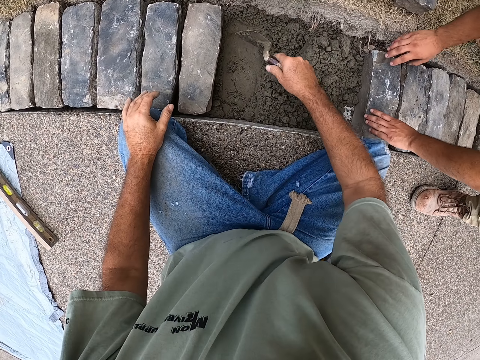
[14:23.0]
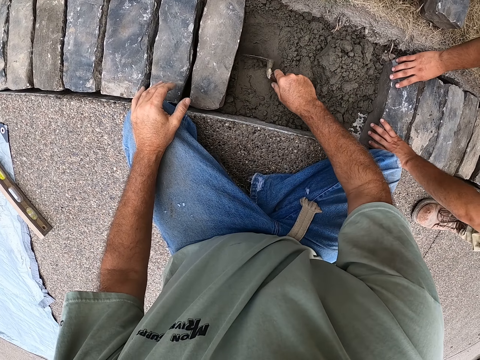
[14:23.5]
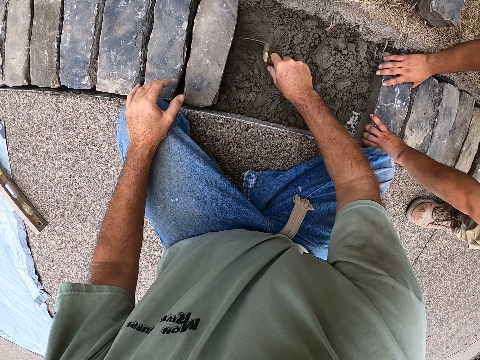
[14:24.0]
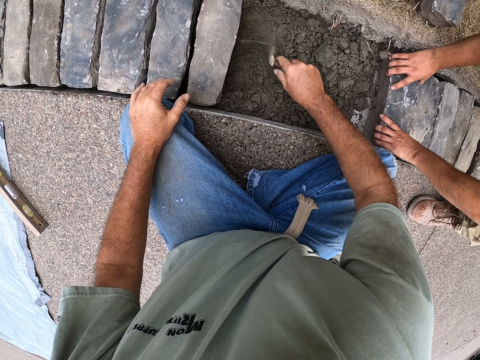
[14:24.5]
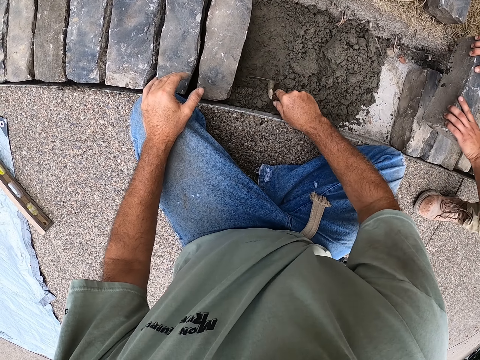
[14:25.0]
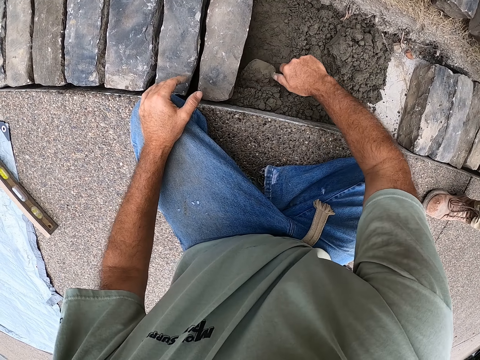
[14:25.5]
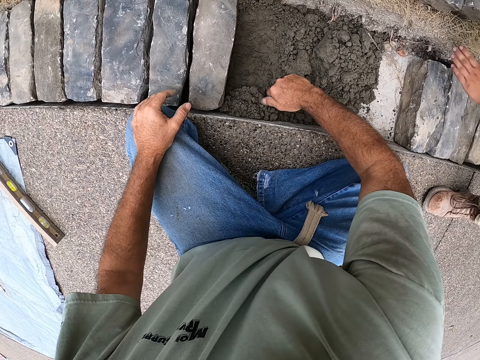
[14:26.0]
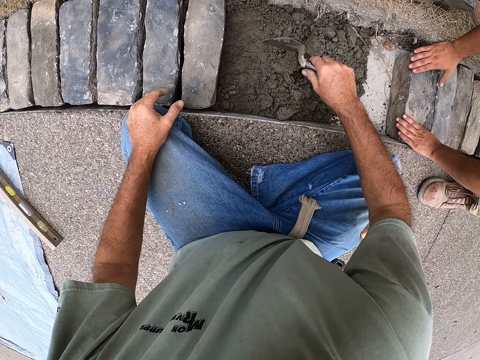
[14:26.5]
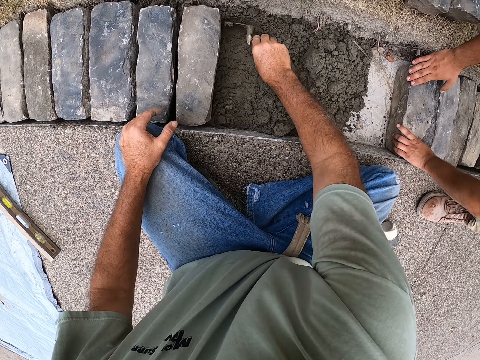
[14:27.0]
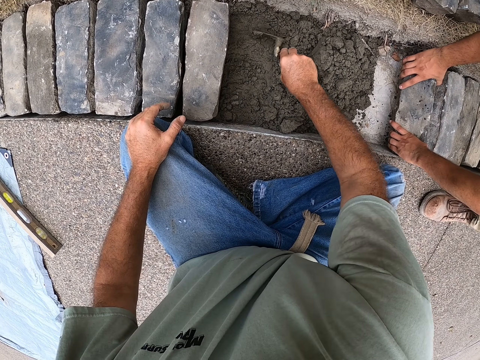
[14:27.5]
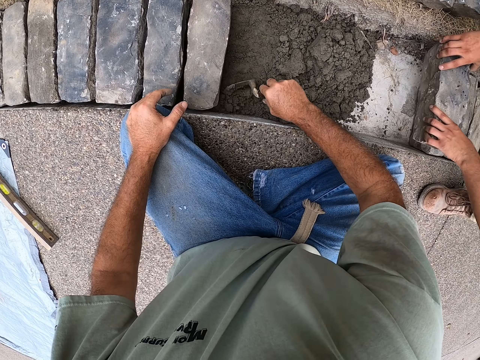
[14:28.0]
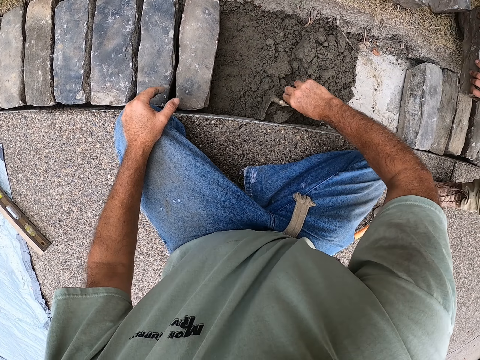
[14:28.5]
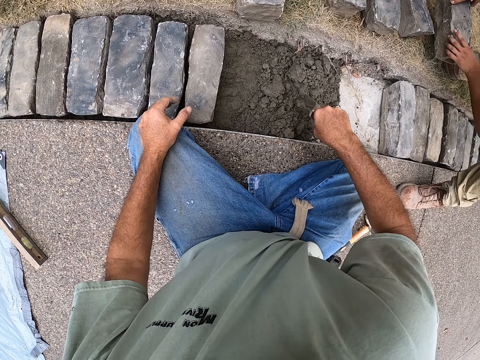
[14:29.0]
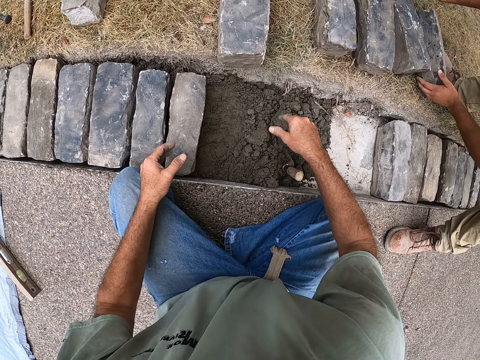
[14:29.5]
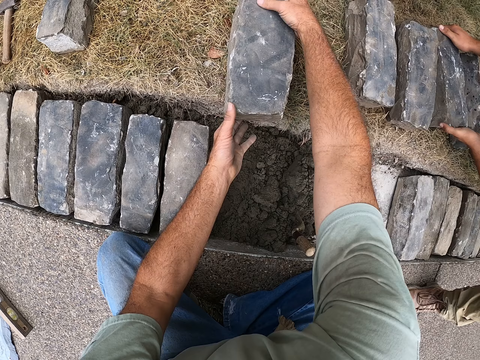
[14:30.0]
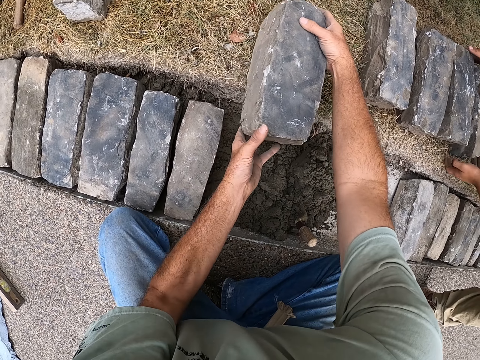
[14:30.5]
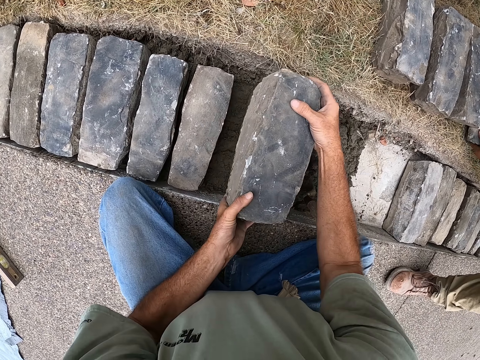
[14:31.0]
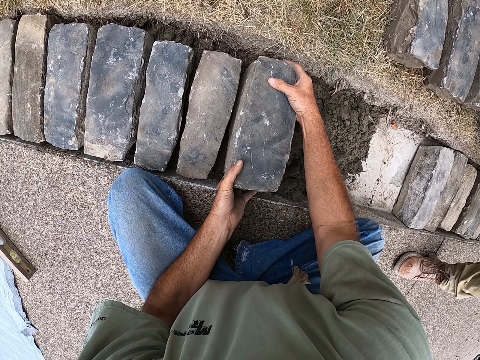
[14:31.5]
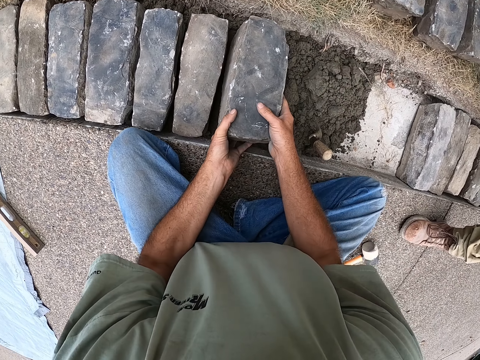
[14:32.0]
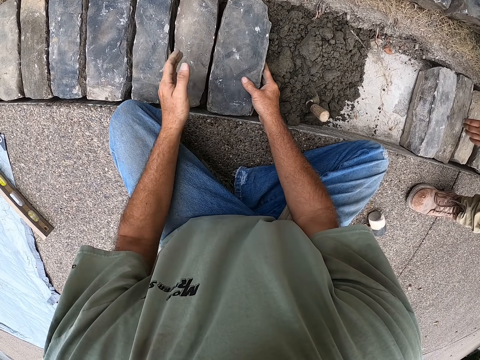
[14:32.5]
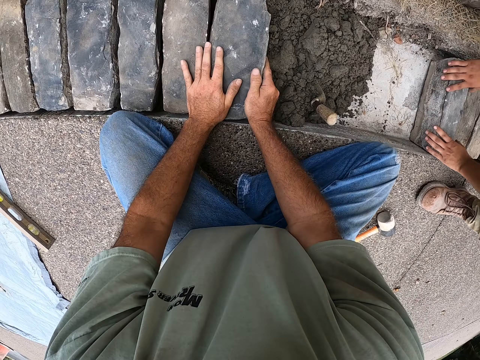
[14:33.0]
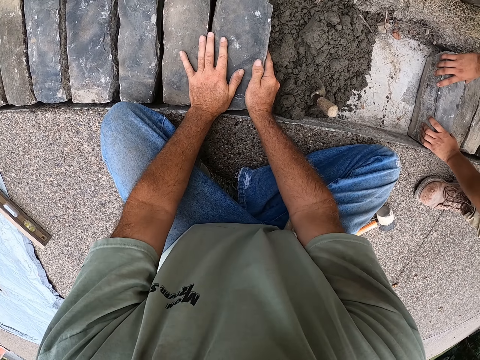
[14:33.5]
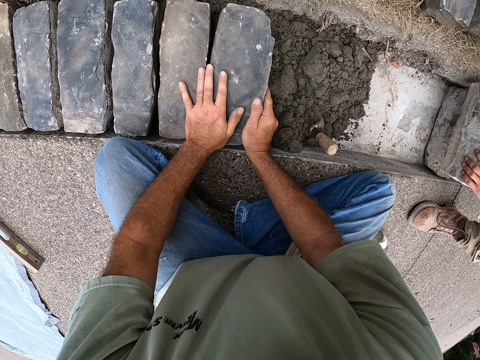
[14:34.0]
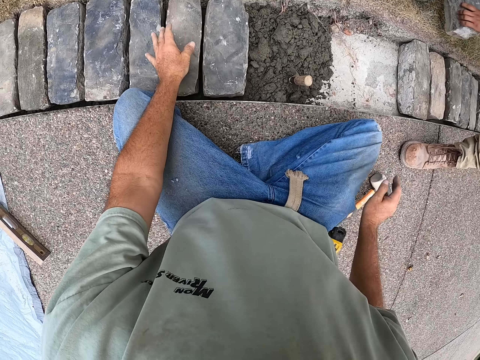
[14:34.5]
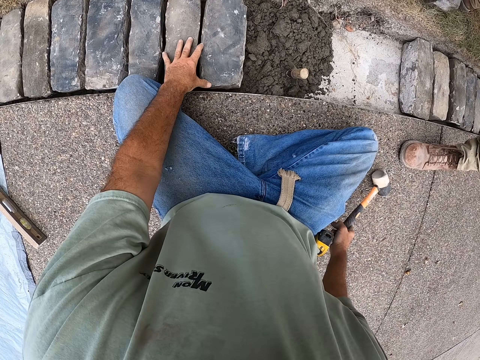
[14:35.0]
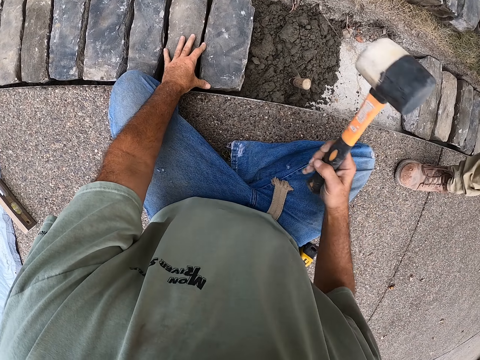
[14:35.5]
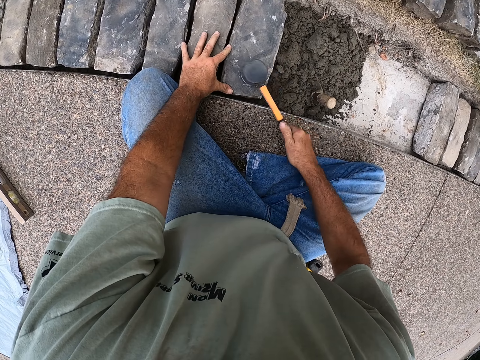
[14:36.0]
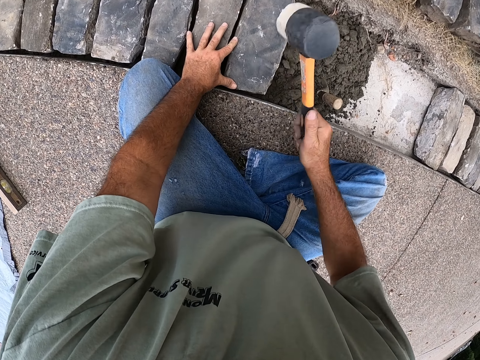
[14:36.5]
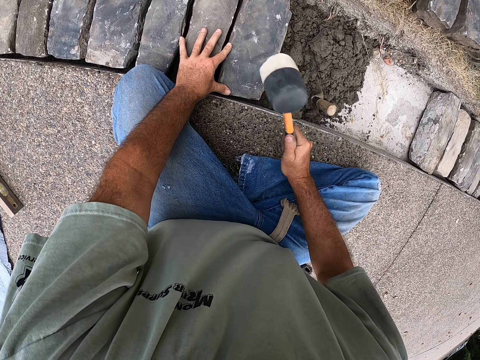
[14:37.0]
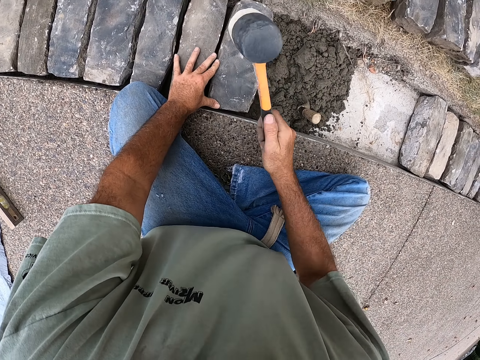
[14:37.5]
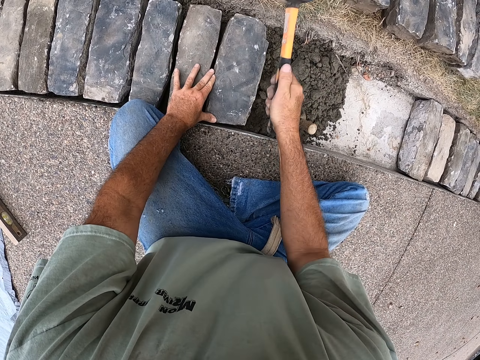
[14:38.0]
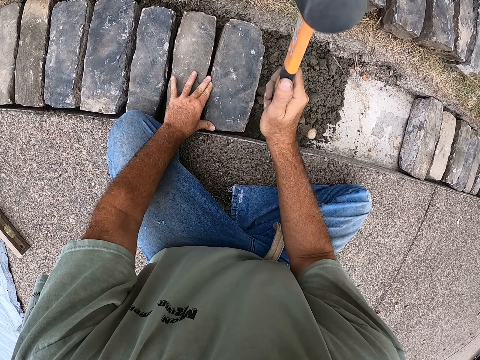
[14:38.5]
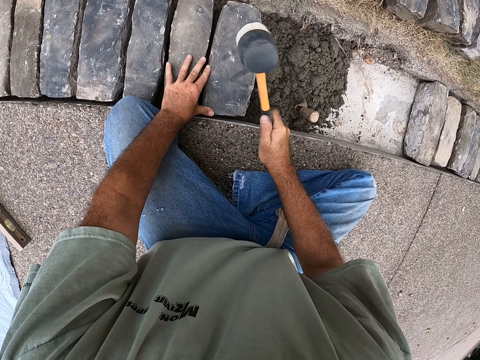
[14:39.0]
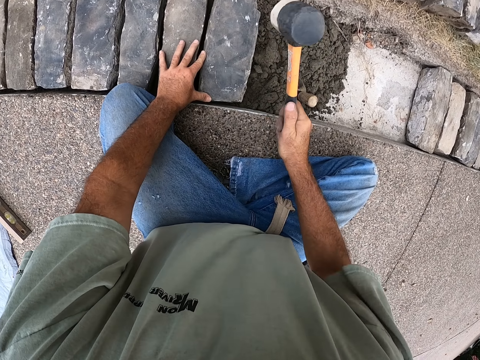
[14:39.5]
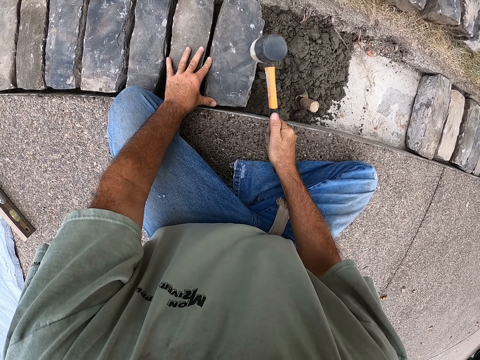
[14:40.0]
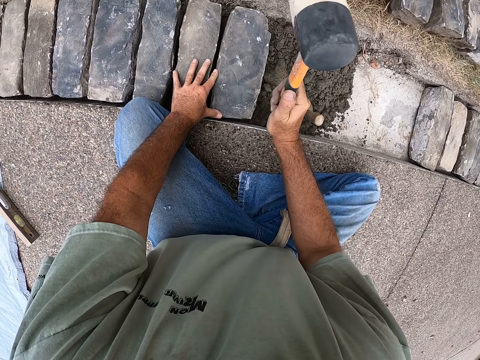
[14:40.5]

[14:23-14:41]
The camera wearer picks the trowel from the ground and spreads the mortar with the brick trowel. They separate sandy soil by the spade. A man lifts the brick from the hole. The camera wearer puts the bricks in the hole. They touch a stone. The man lifts the brick from the hole. The camera wearer picks the mallet from the ground and hits the brick with the mallet. They touch the hammer.

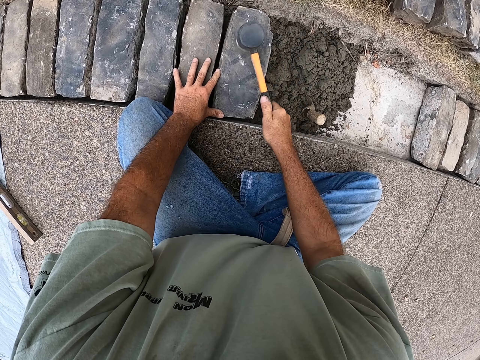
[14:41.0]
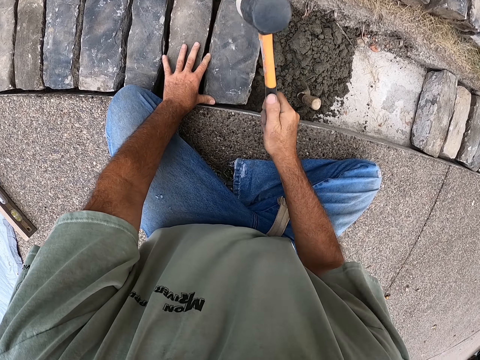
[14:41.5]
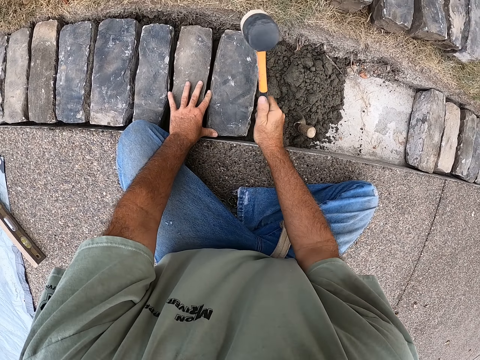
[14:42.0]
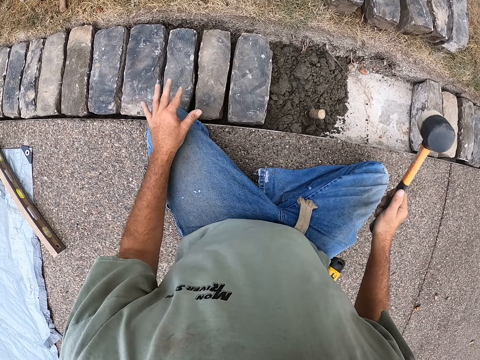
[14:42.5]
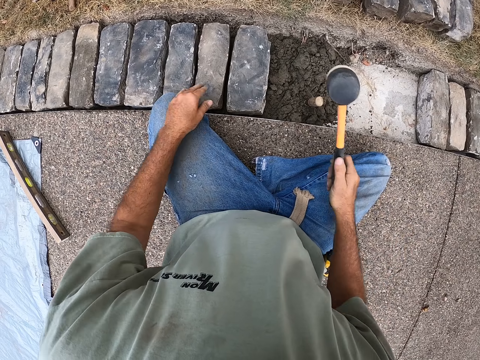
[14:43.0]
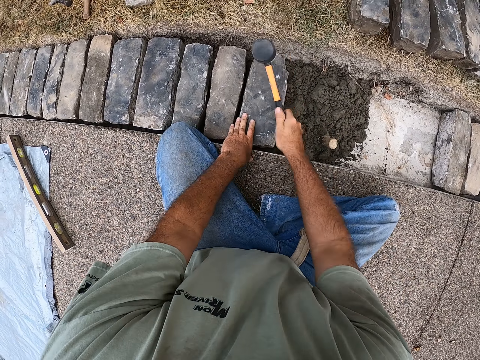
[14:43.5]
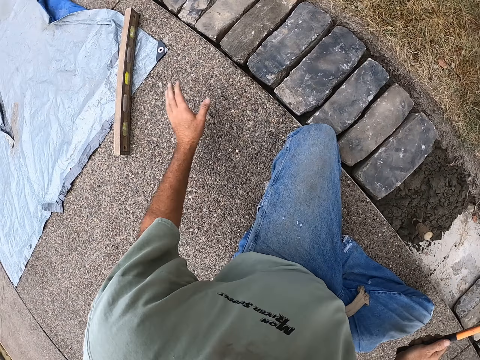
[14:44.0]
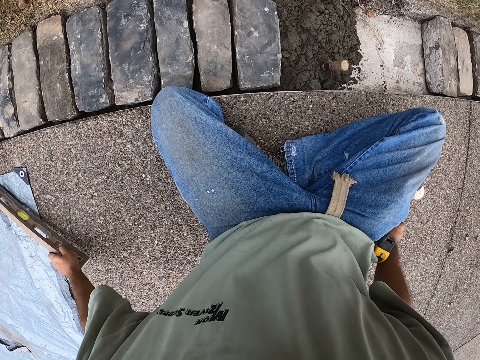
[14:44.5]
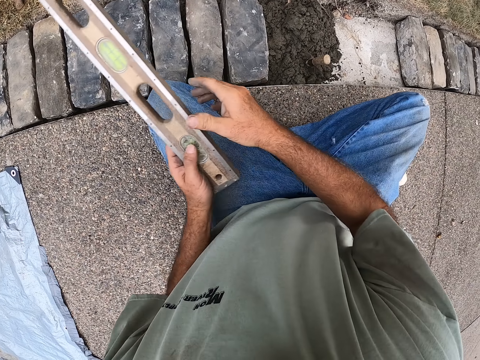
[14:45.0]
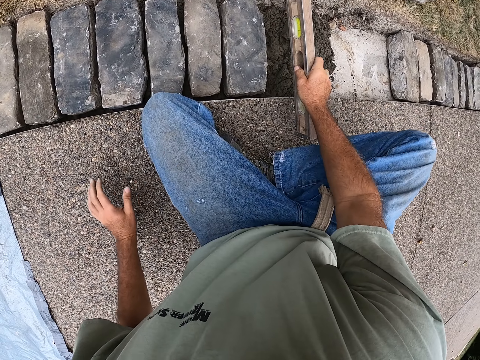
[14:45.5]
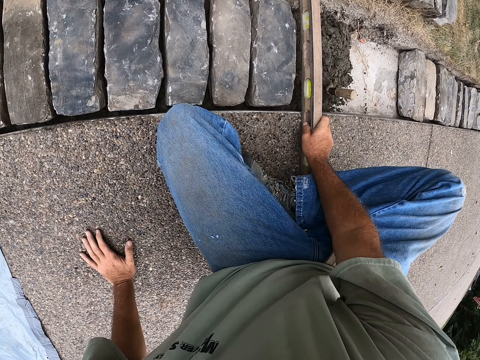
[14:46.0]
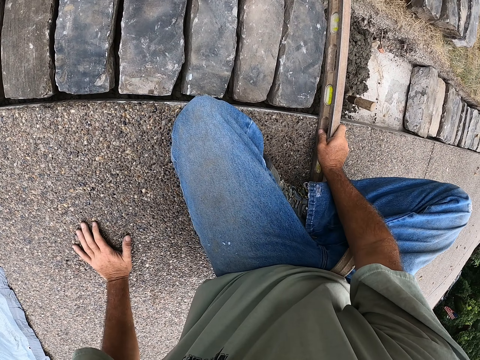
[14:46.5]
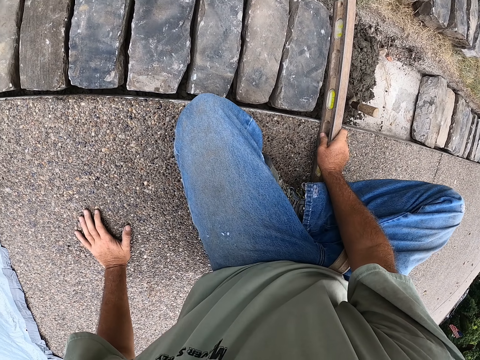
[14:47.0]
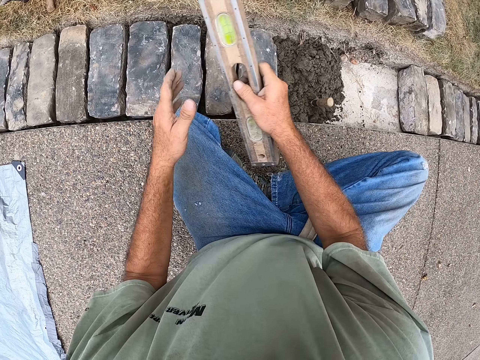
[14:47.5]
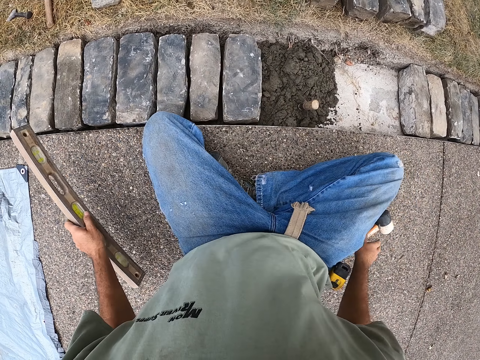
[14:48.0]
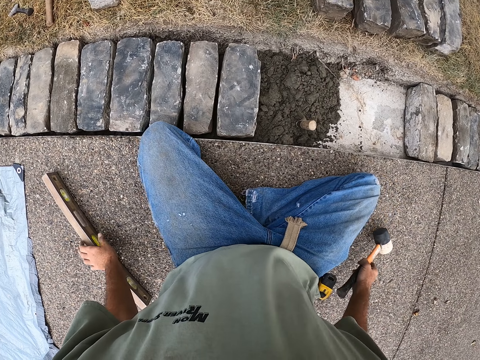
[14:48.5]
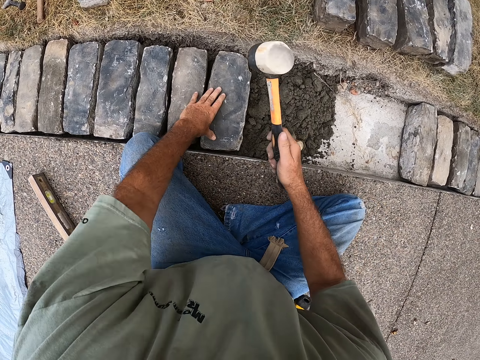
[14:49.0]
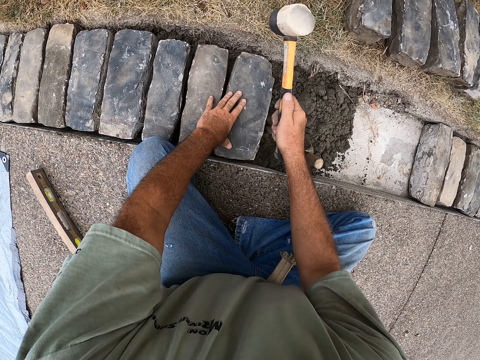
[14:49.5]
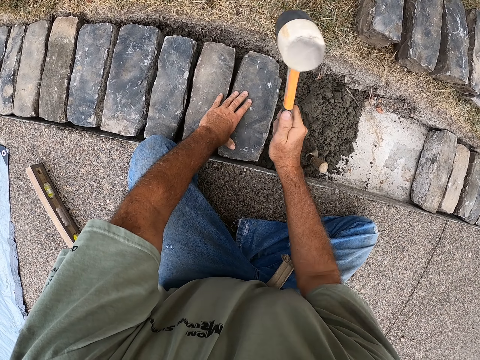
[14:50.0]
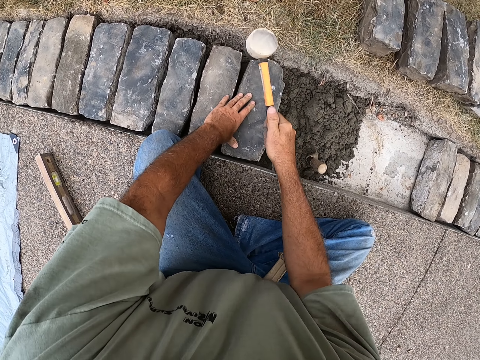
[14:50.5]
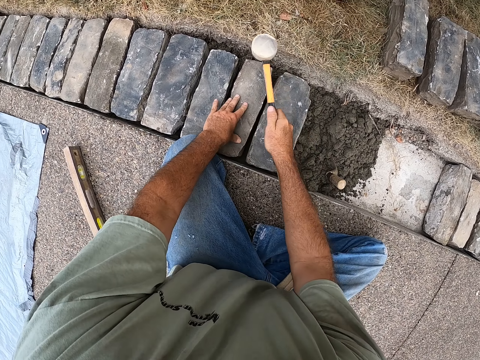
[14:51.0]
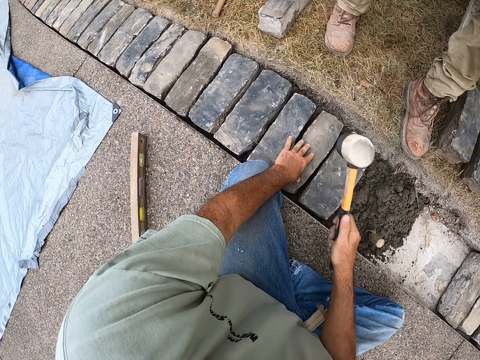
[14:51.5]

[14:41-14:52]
The camera wearer puts the mallet on the ground. They pick the spirit level from the ground. They measure the ground with the spirit level. They remove the spirit level from the ground and put the spirit level aside on the ground. They pick the mallet from the ground. They touch the hammer. They hit the brick with the mallet.
